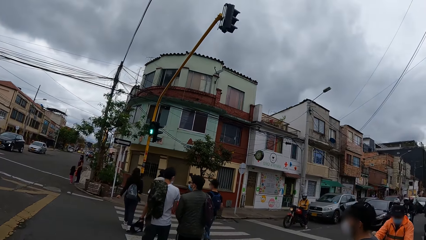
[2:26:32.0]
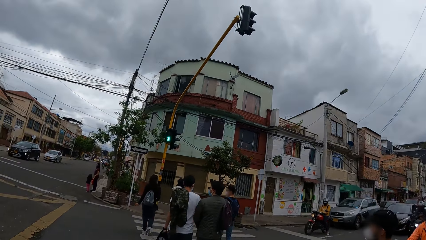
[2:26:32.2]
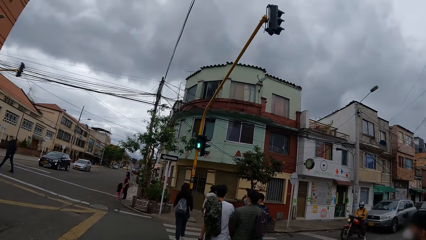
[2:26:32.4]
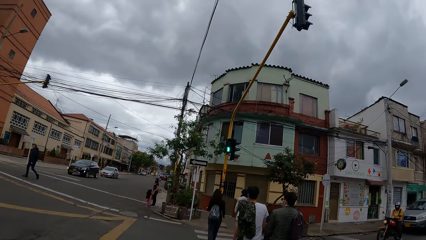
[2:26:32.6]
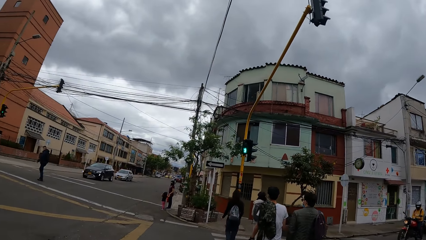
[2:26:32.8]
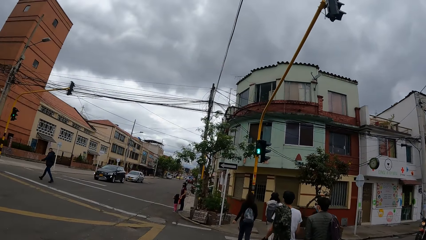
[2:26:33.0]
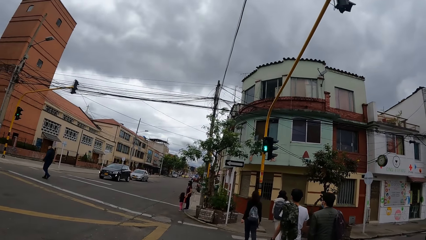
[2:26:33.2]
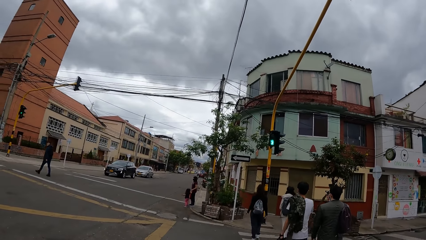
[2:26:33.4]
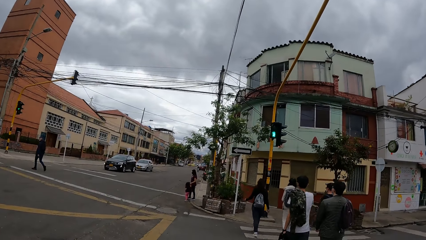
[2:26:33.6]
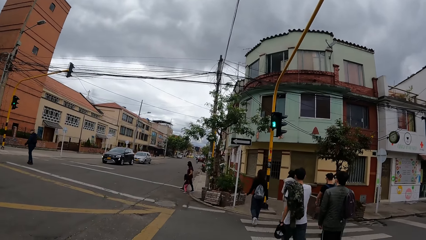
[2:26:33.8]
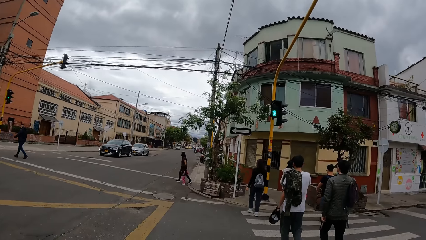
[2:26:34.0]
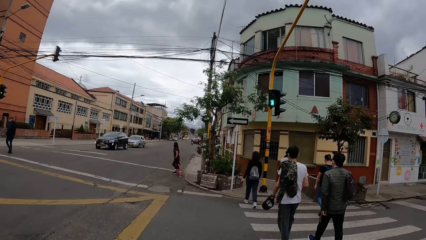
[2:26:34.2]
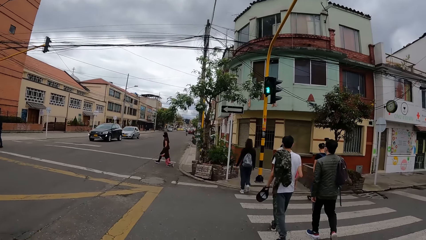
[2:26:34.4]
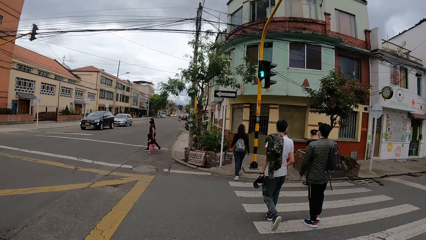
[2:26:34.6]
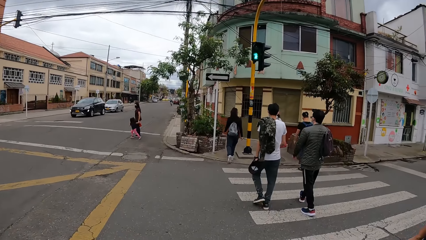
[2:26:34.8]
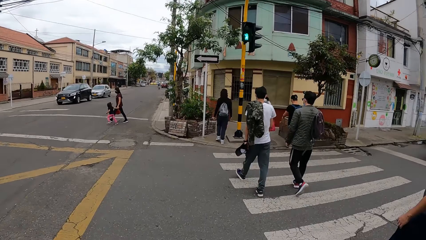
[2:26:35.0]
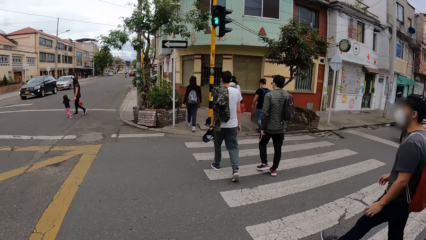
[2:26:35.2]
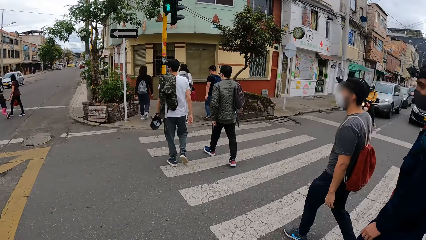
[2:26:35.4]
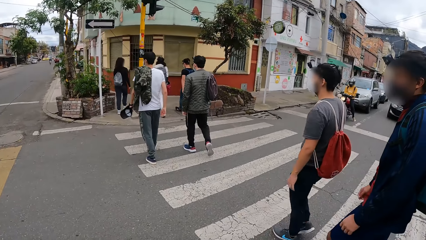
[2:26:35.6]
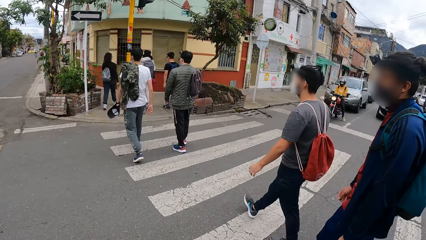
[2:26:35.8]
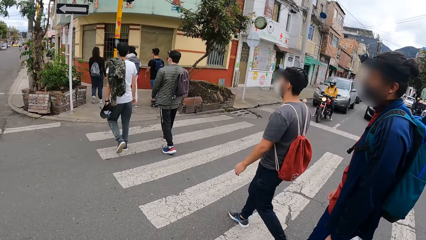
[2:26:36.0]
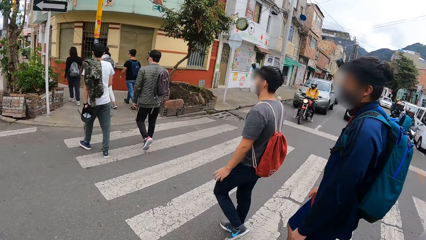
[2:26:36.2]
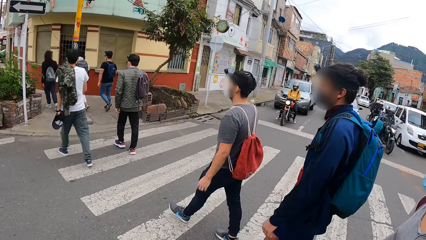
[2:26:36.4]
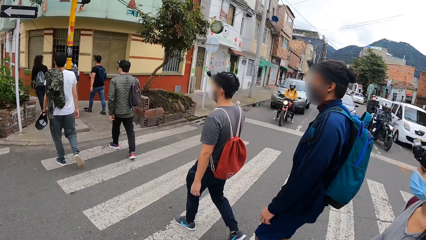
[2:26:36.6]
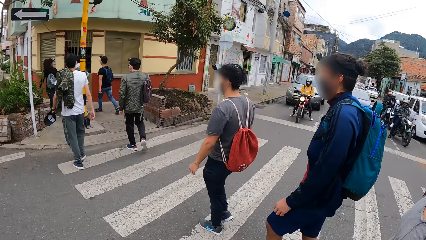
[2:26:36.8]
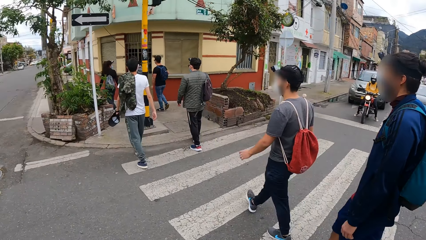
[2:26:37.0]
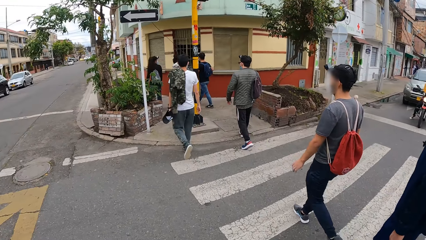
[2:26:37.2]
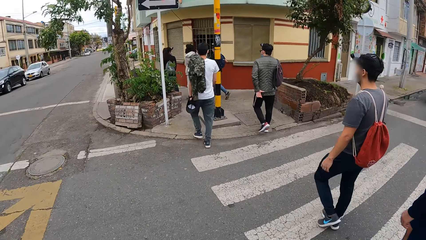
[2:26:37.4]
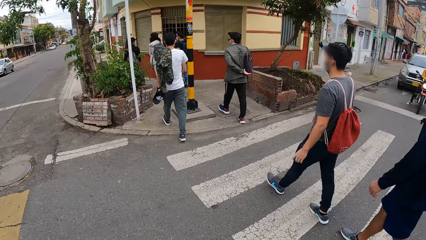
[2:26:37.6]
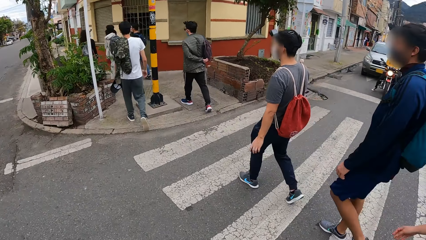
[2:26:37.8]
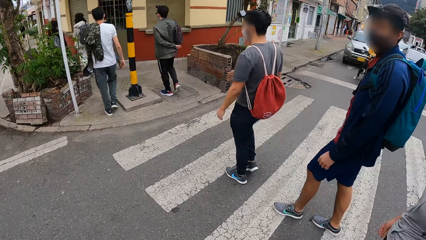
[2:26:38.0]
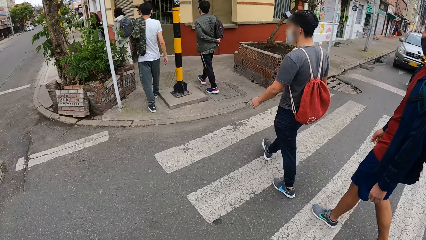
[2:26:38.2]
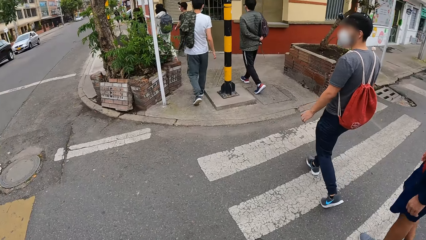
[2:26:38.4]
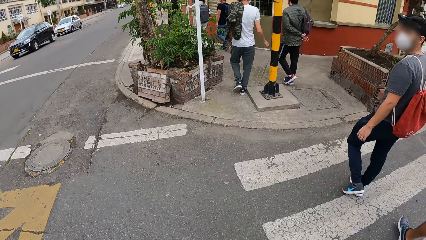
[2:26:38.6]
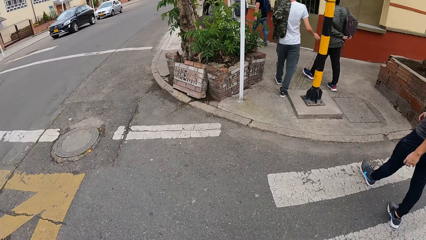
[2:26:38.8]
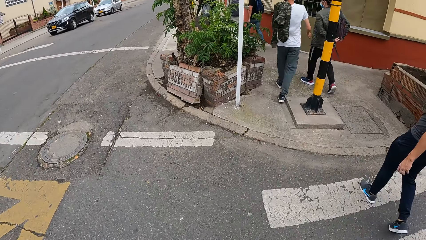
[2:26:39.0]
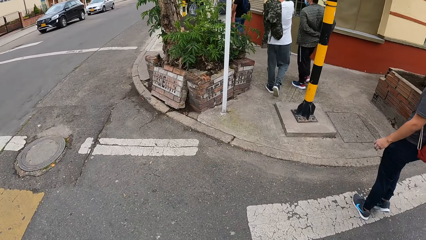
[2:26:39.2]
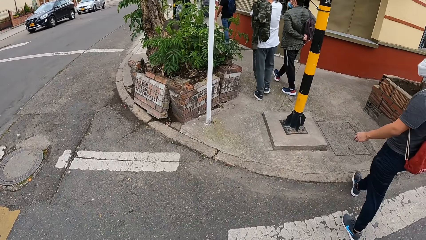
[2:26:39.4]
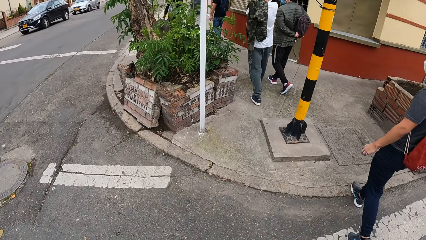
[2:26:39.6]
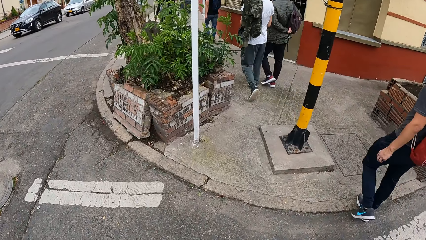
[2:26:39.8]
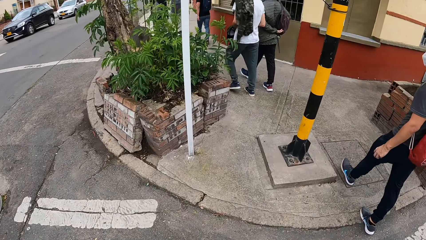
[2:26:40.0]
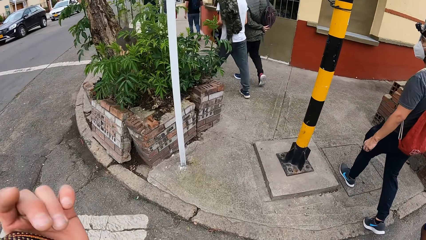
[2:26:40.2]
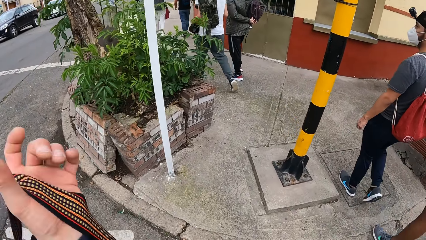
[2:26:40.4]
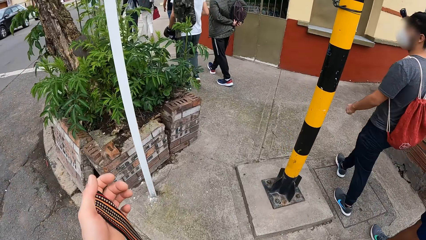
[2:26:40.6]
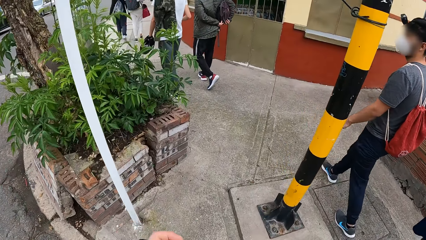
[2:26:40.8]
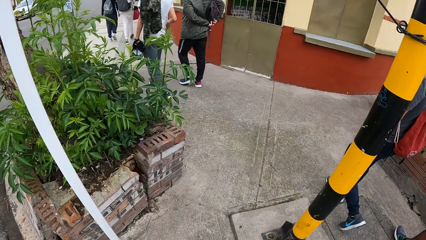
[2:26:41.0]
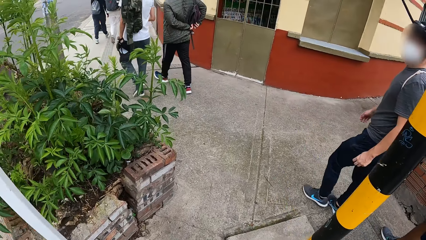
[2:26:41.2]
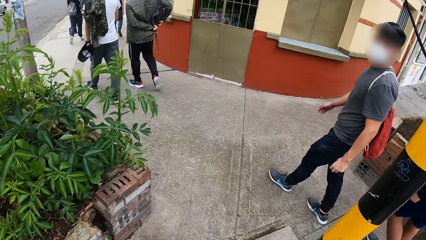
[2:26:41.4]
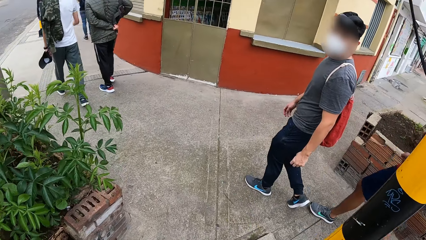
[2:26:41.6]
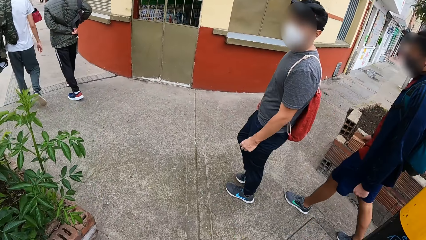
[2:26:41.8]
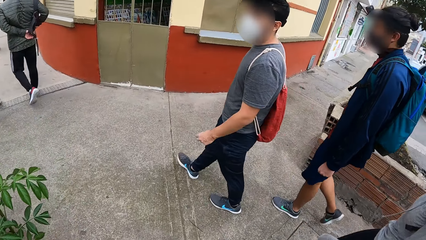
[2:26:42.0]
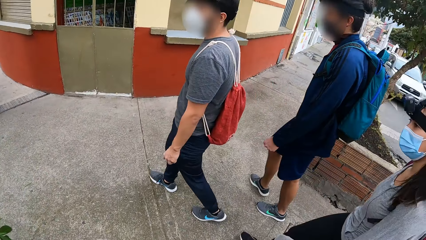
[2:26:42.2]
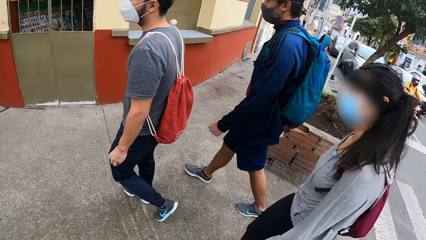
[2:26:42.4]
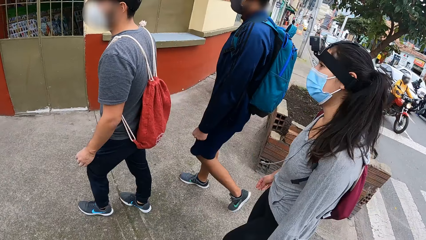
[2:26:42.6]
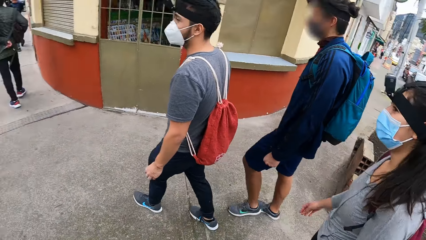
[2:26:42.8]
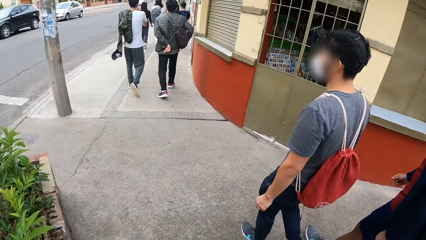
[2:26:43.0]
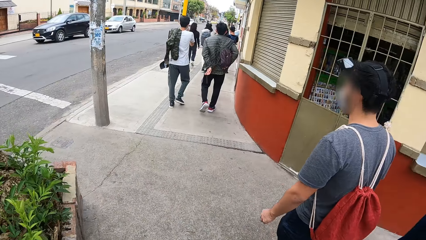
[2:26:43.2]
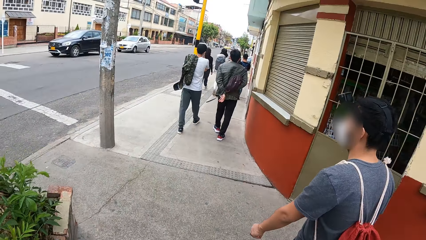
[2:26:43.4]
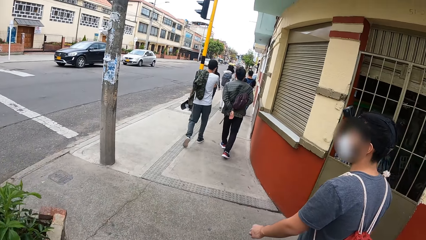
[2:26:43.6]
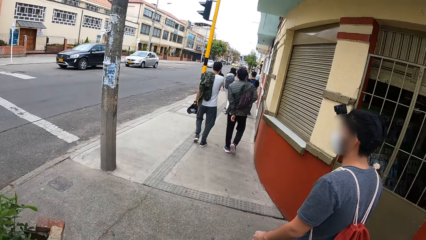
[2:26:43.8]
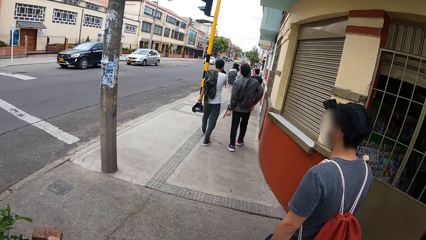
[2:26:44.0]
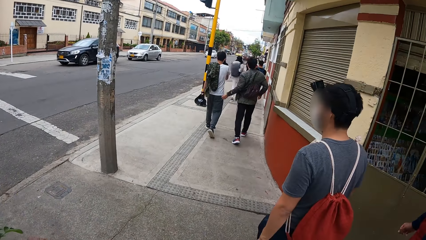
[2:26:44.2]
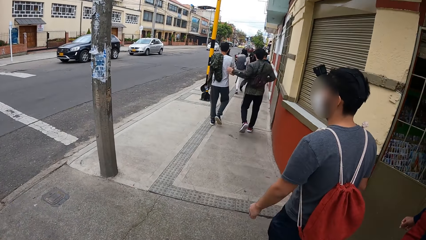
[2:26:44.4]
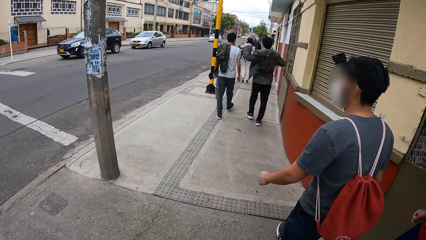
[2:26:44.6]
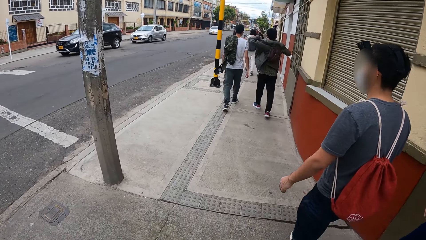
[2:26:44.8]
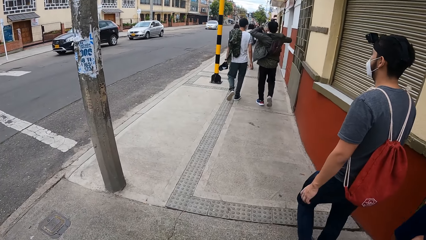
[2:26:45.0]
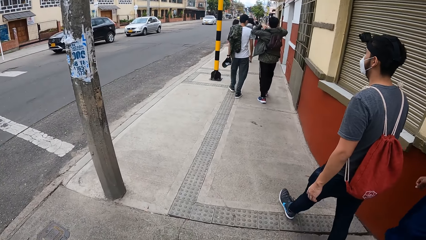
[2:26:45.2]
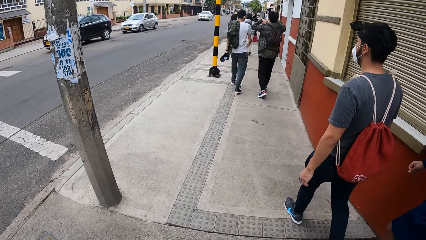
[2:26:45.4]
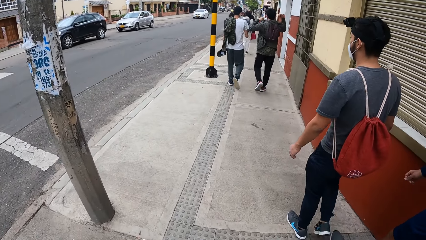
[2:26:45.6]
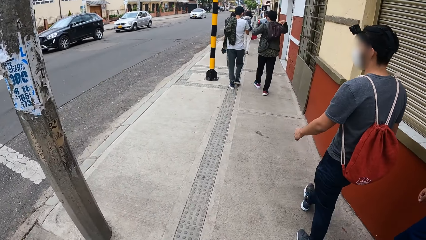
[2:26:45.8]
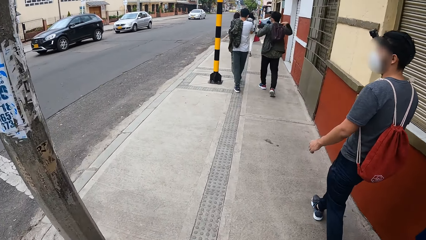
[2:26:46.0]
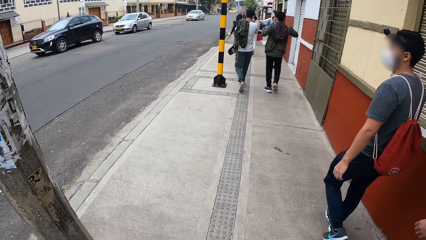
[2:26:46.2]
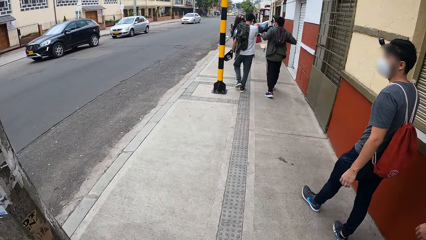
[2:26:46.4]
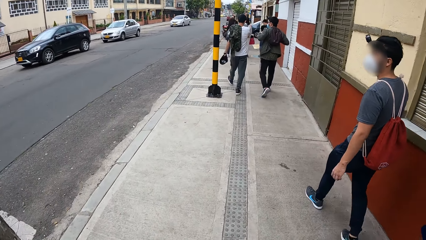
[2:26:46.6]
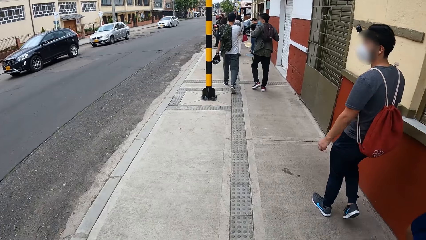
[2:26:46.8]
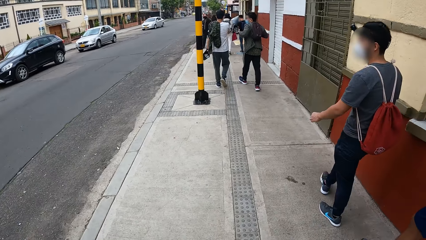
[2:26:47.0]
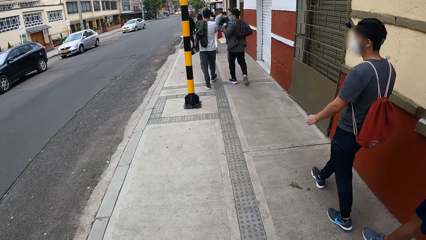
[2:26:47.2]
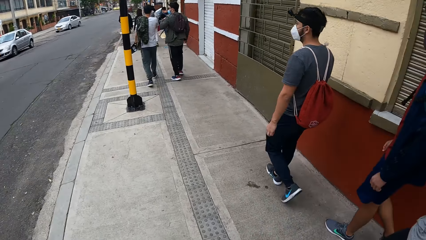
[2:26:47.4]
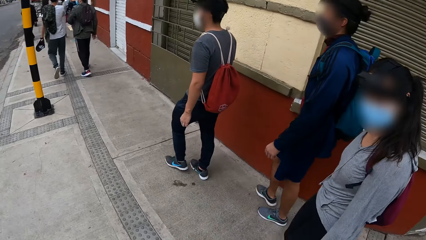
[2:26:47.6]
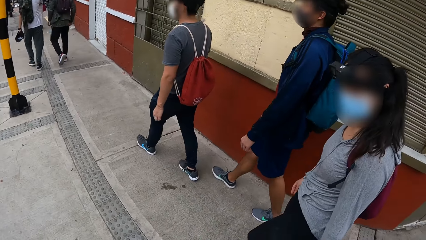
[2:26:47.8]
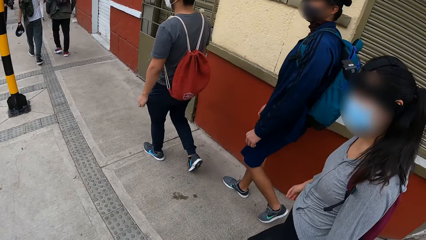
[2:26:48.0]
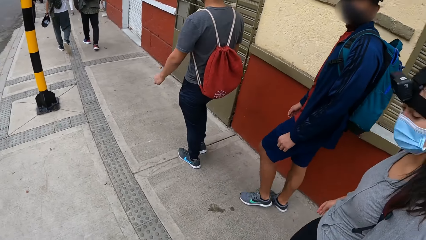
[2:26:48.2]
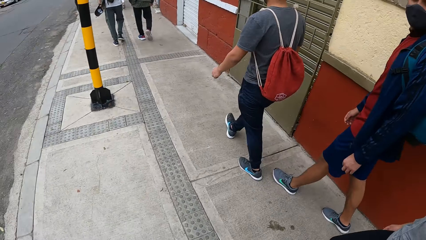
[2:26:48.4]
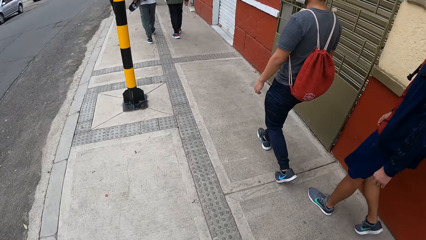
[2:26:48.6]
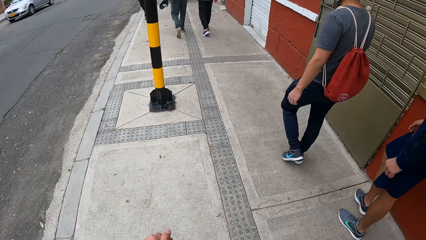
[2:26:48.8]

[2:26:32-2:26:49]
The camera wearer holds a bag strap in his left hand. The man wears a bag with both hands.
